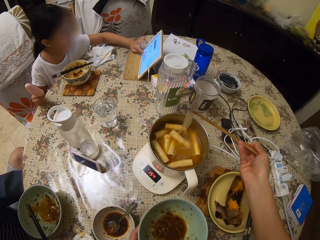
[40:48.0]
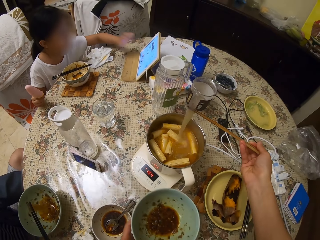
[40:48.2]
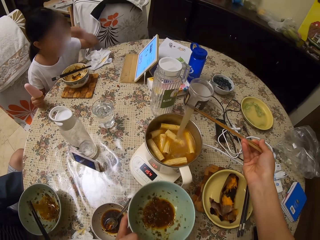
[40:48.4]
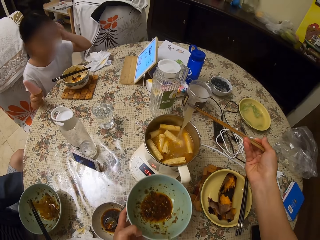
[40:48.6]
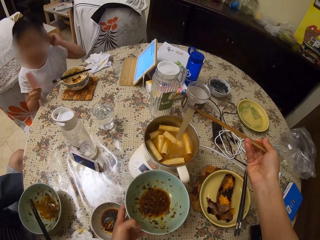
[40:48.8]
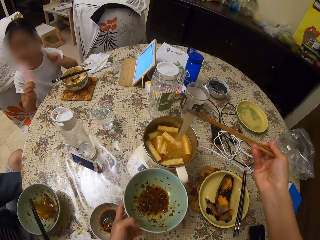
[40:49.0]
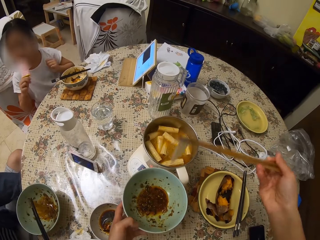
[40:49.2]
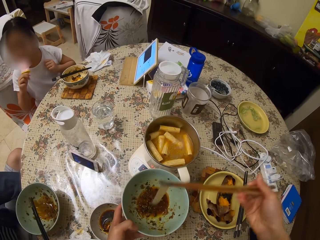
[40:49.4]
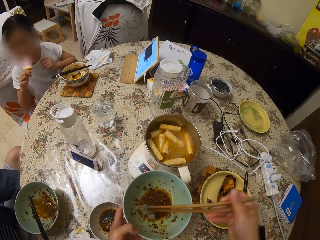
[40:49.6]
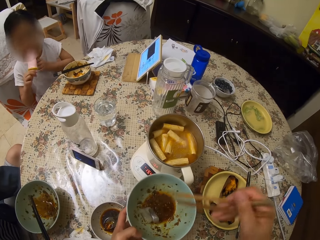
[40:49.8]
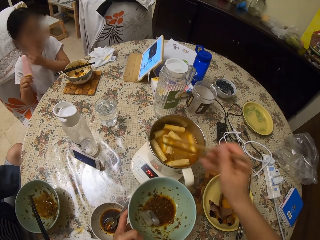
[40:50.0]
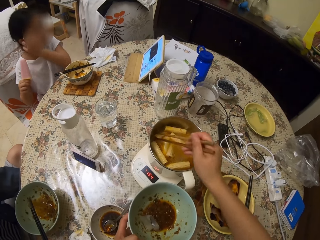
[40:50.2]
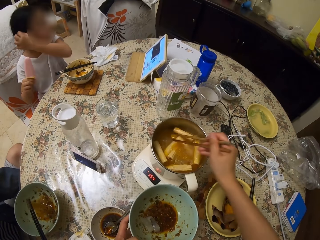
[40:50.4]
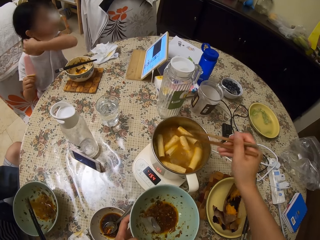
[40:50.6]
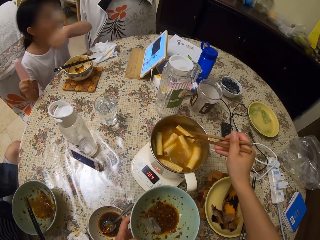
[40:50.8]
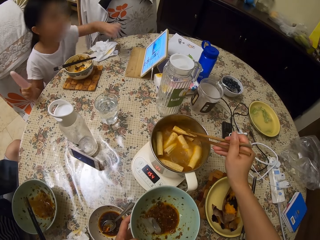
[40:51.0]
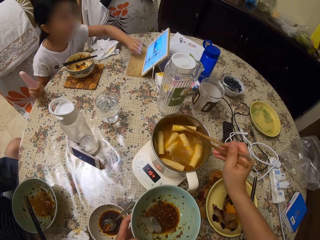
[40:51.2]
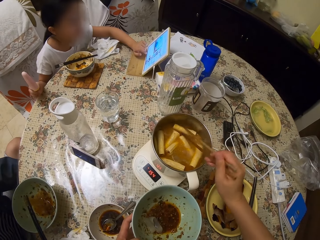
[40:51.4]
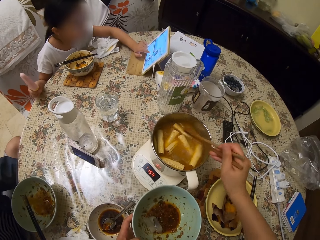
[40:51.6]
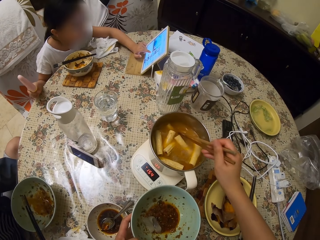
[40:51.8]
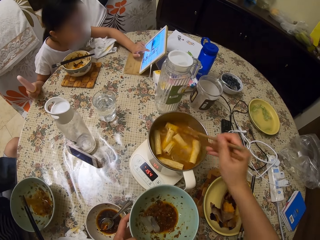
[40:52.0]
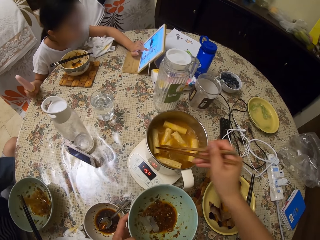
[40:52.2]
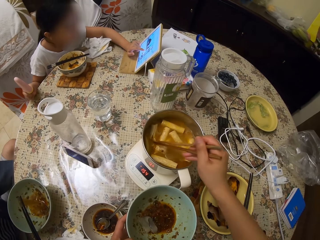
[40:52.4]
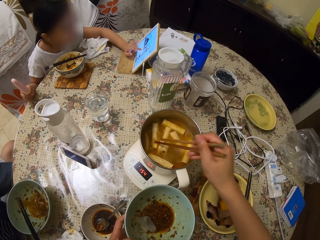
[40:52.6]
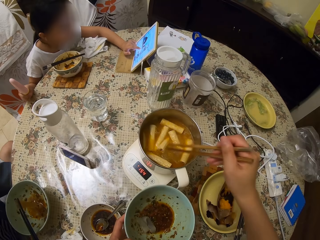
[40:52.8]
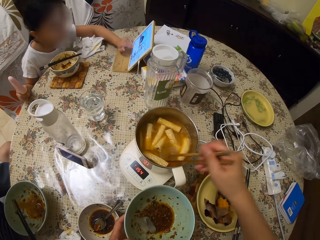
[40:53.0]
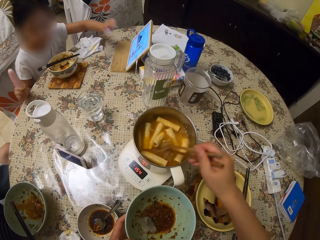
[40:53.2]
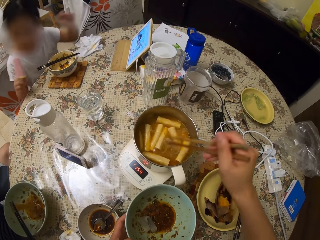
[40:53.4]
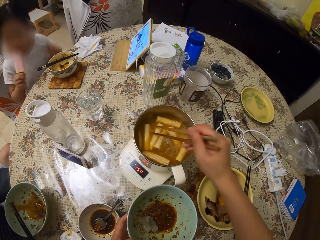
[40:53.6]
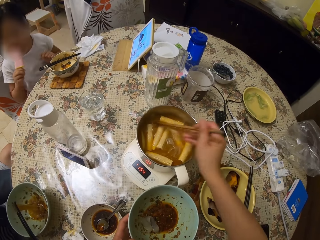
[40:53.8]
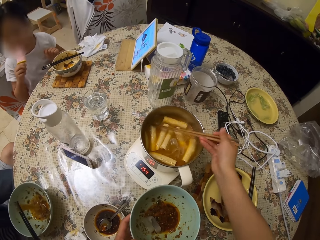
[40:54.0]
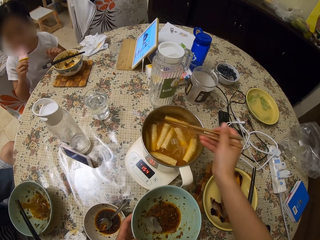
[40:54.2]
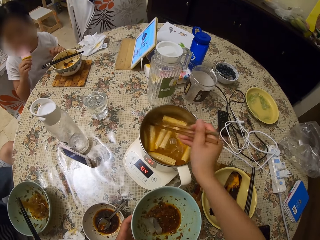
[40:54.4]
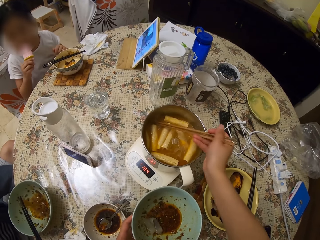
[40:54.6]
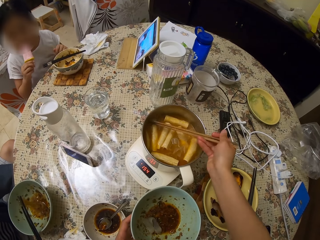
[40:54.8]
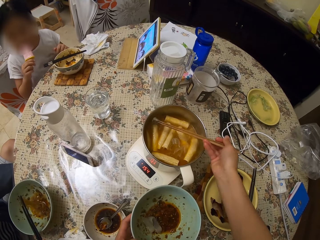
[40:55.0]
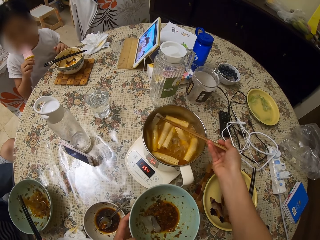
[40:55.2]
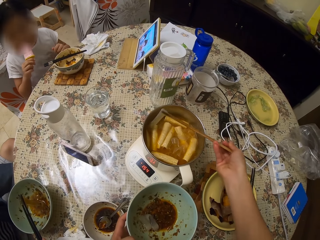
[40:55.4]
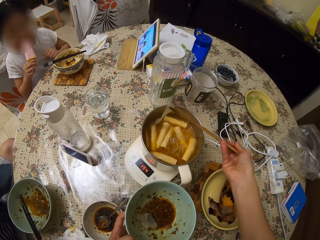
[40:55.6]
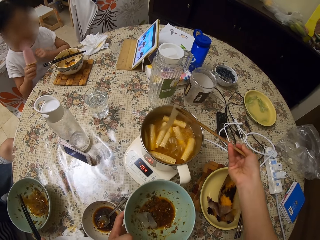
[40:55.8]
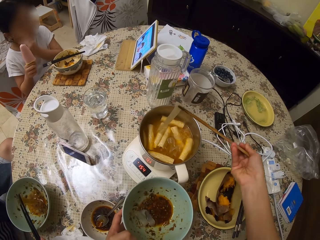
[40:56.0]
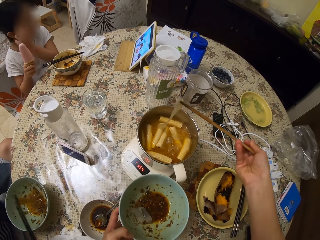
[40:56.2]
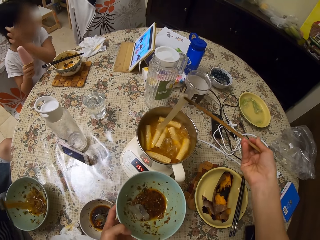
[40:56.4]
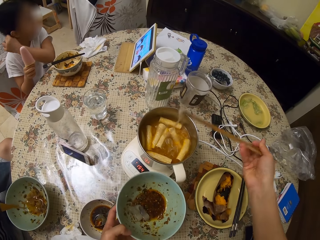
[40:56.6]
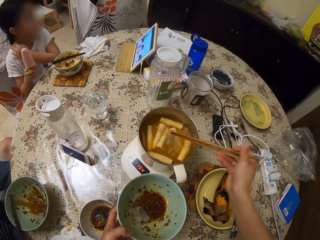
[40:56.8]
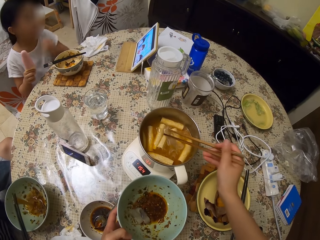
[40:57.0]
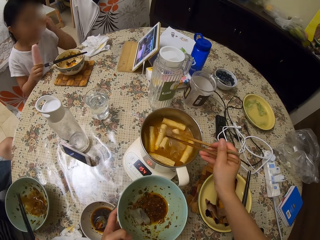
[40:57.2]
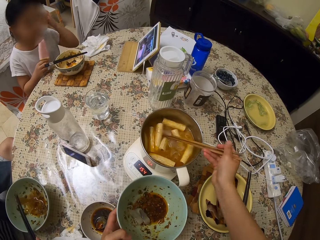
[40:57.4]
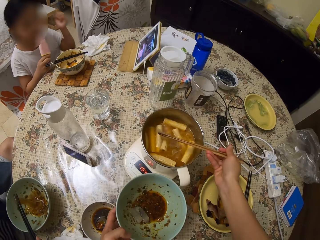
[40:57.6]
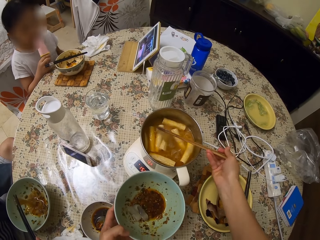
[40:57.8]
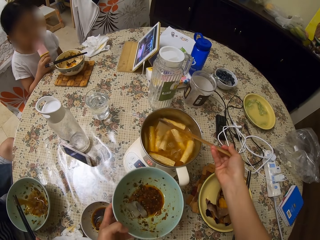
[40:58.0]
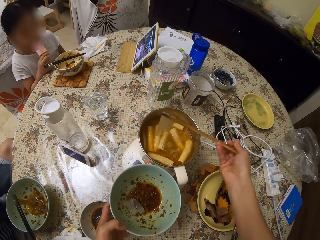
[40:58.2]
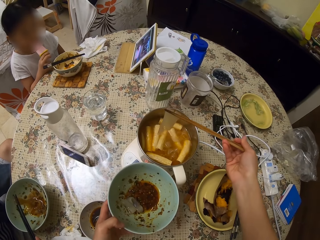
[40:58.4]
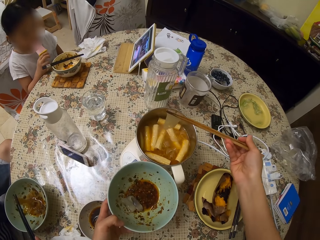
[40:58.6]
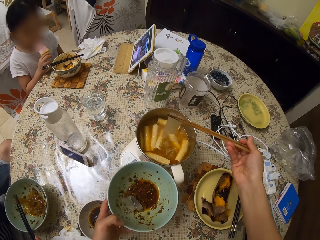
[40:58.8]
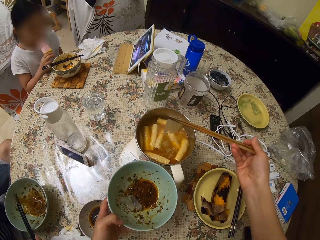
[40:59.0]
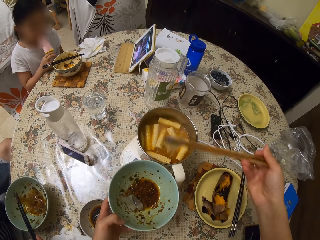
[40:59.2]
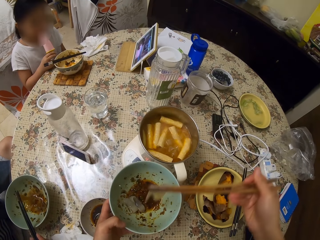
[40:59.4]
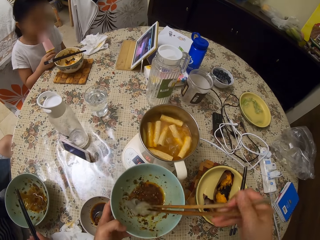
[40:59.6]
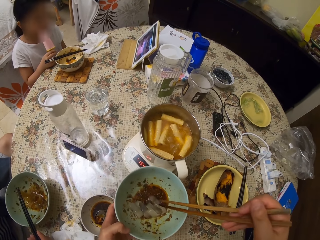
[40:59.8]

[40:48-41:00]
The camera wearer serves food from a pot to a bowl with chopsticks. A girl eats ice. The girl operates a tablet on a table. The camera wearer stirs the food in the pot with chopsticks. The girl eats ice. The girl watches the tablet on the table. The camera wearer serves the food in the bowl with chopsticks.

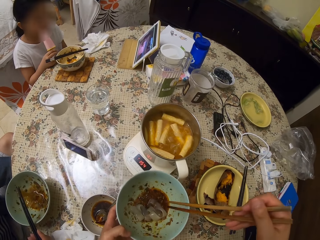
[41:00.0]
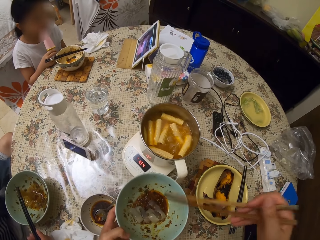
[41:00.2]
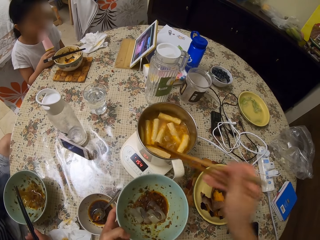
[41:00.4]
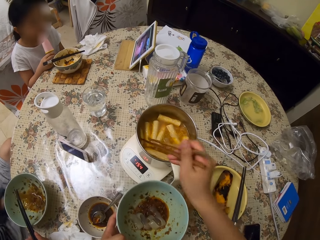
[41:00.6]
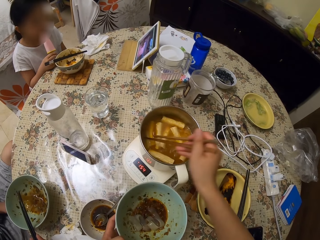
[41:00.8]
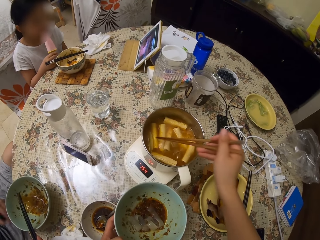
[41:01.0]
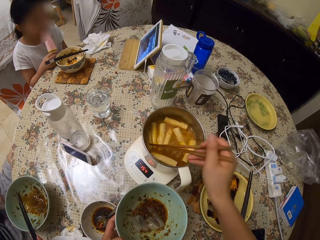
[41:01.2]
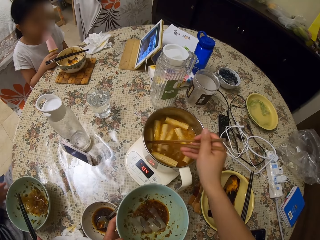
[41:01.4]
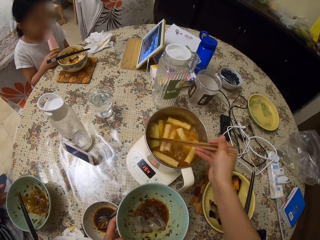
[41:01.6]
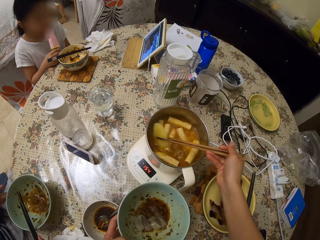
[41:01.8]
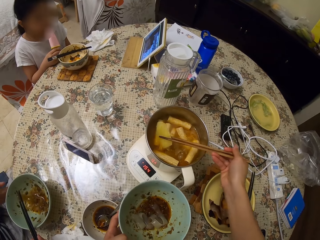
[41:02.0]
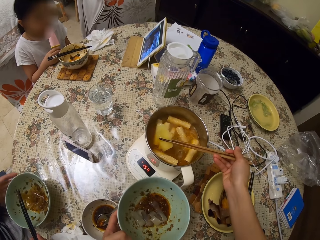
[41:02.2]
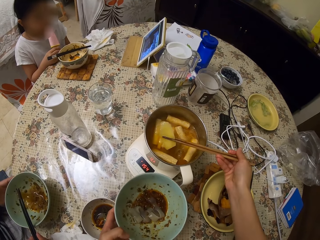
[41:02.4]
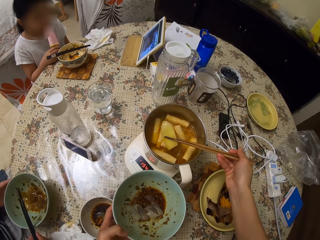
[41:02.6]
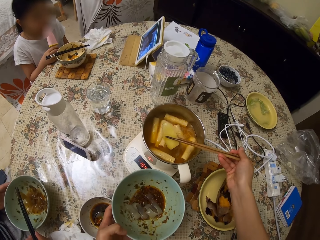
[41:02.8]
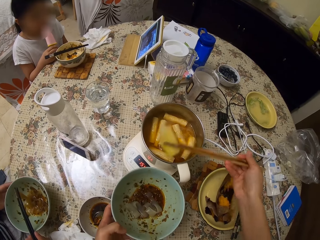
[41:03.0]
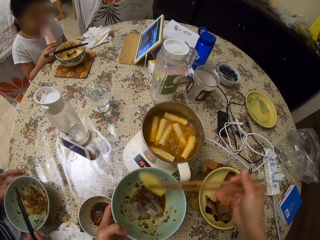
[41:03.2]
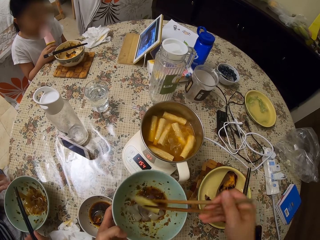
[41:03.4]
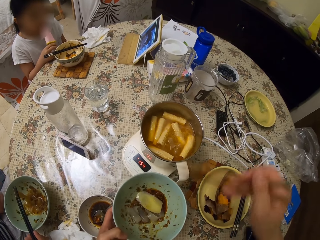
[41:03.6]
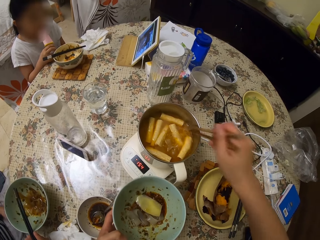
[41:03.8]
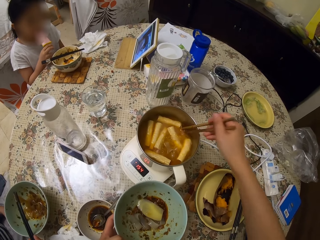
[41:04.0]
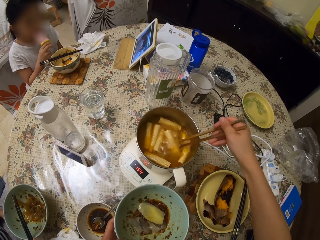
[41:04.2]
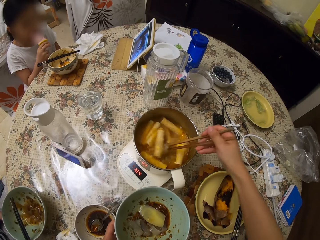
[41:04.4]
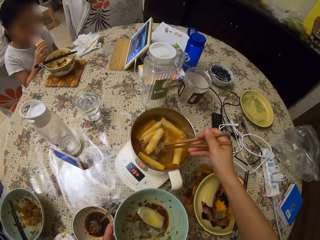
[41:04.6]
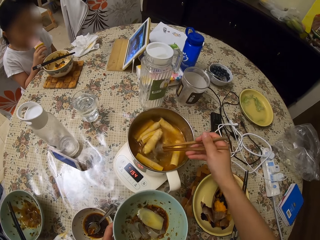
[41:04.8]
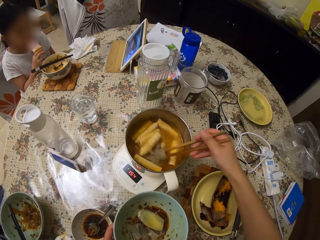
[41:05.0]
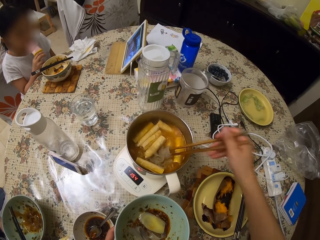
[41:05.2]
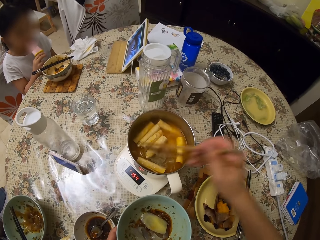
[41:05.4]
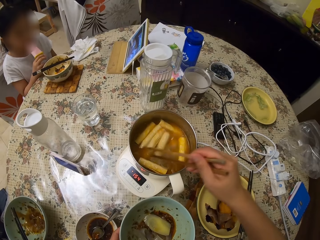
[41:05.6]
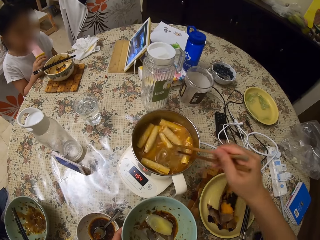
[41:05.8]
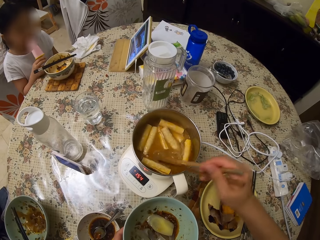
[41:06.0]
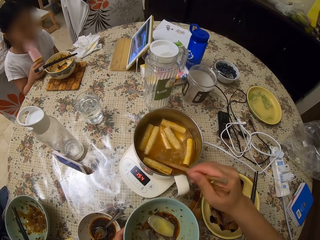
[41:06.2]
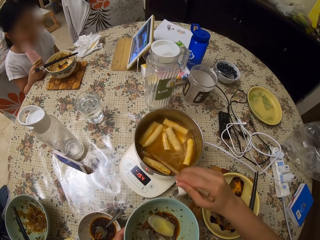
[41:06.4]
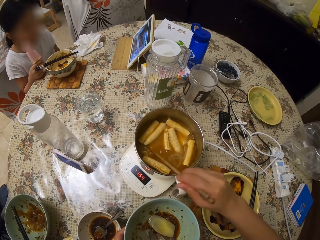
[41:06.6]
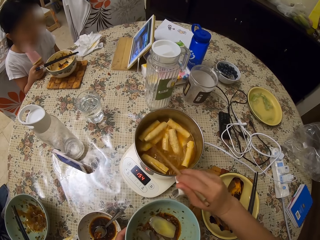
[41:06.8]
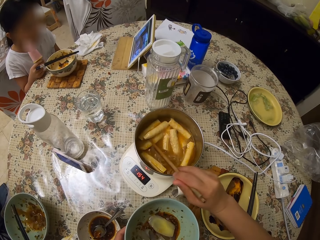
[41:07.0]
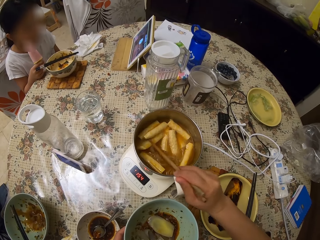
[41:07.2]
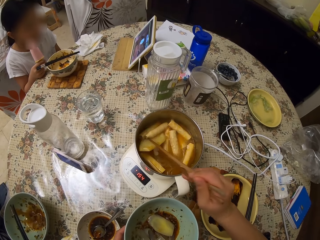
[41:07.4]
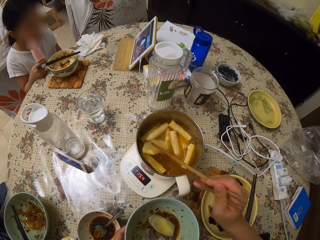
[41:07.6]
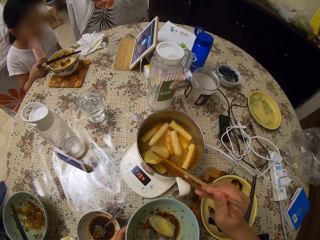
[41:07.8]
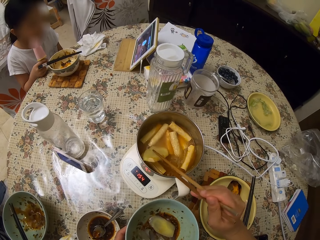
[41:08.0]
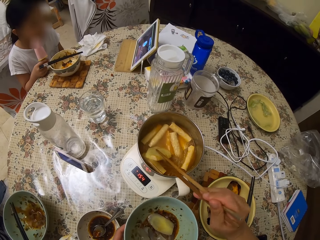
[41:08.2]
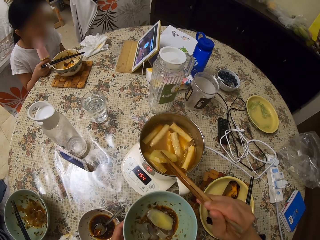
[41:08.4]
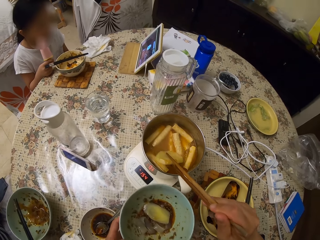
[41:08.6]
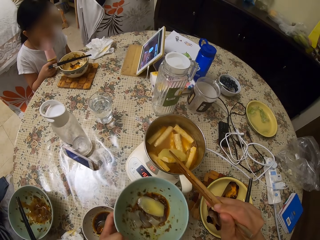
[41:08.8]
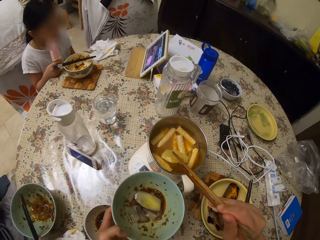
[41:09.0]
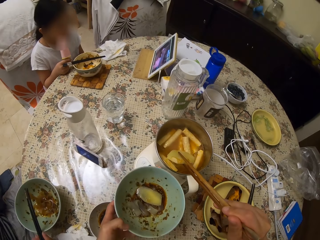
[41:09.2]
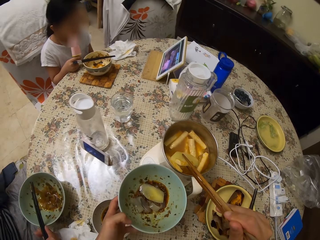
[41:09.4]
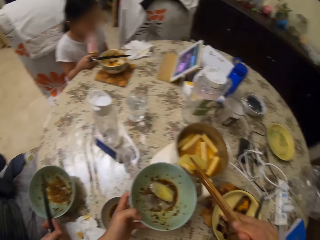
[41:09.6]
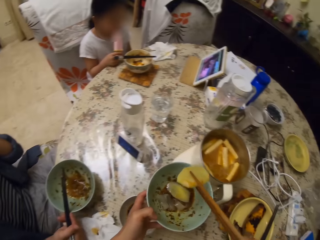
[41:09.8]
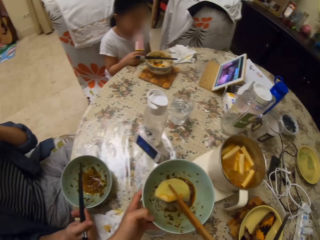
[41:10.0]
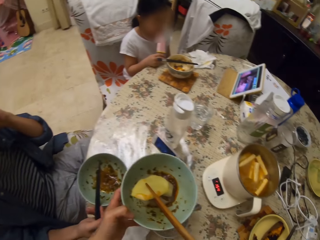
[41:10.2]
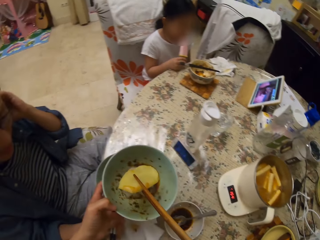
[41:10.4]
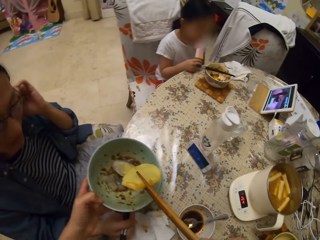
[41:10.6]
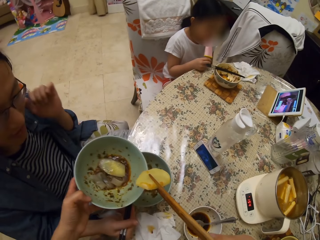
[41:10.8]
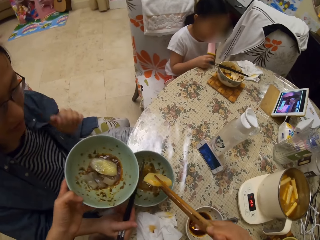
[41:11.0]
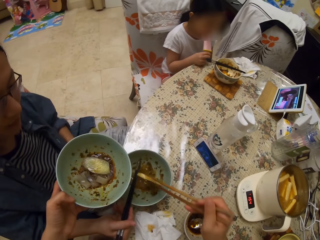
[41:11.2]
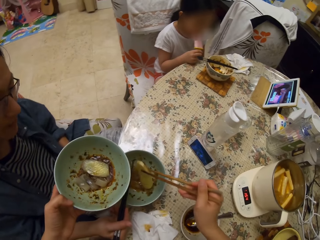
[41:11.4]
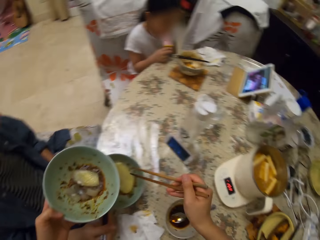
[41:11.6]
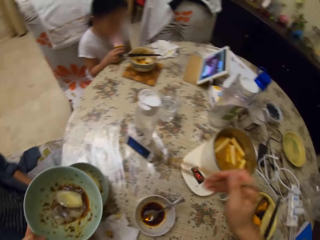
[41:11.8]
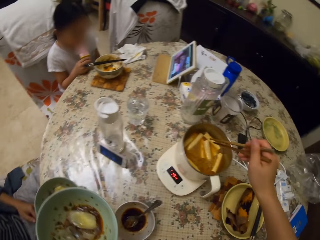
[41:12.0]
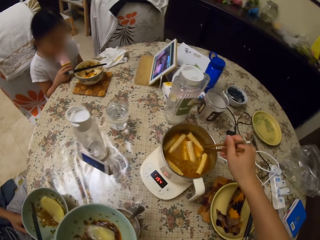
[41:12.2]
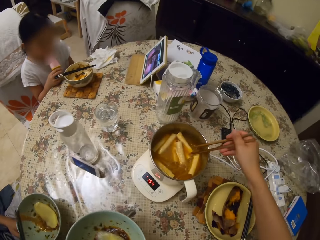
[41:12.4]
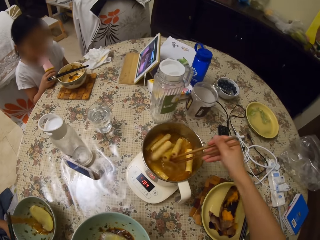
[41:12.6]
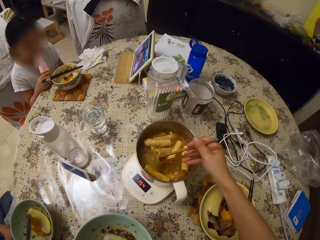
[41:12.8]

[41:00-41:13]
The camera wearer serves food in a man's plate. They stir food in a pot with chopsticks.
